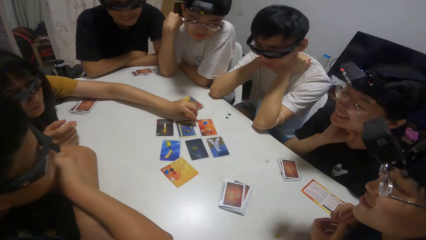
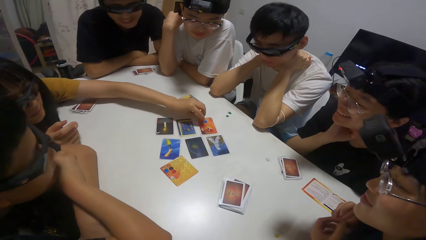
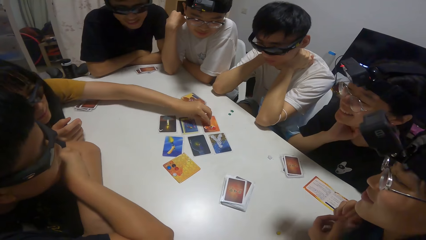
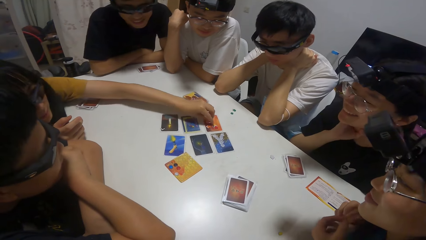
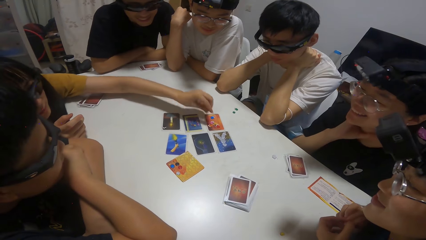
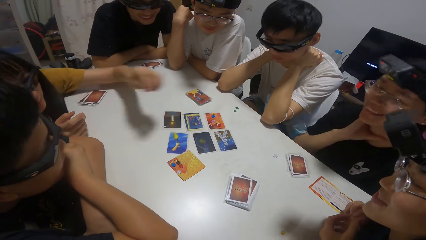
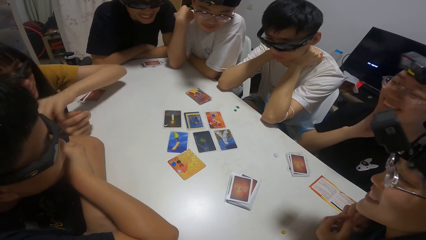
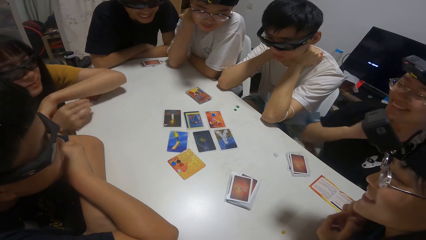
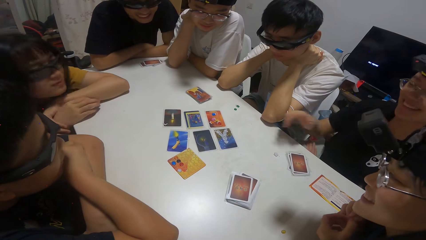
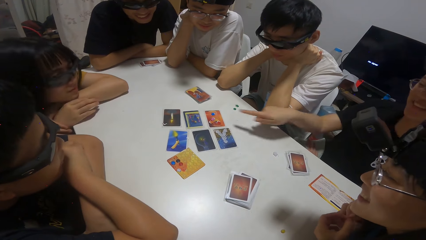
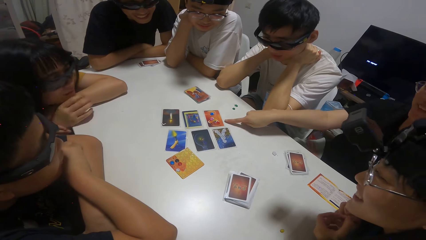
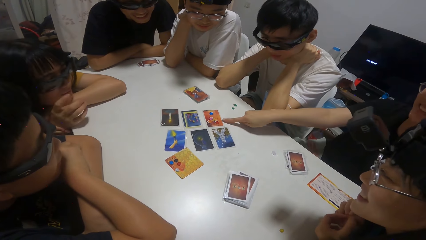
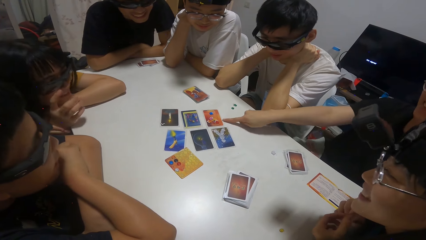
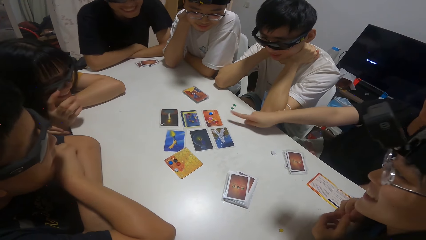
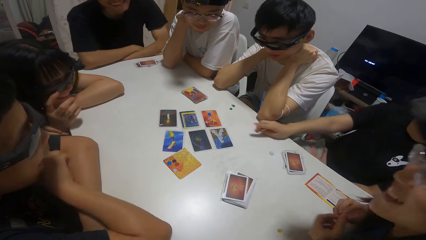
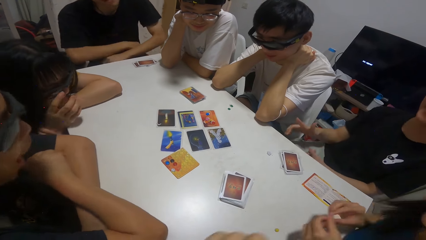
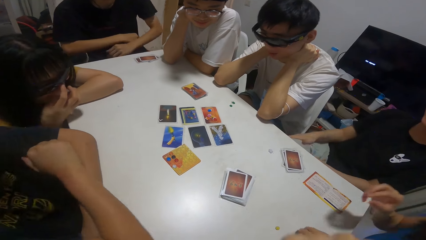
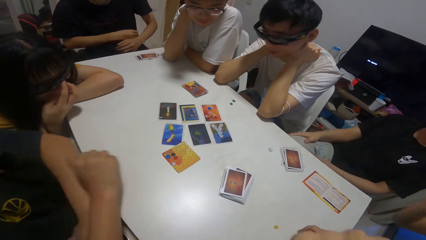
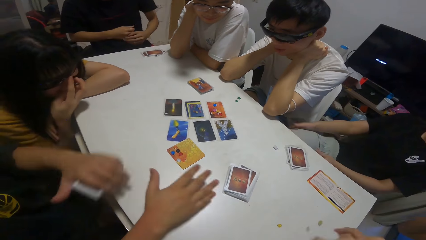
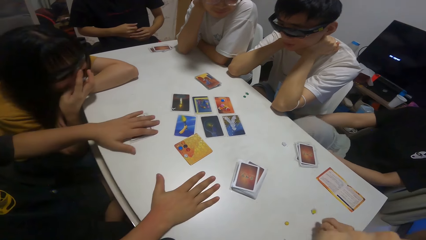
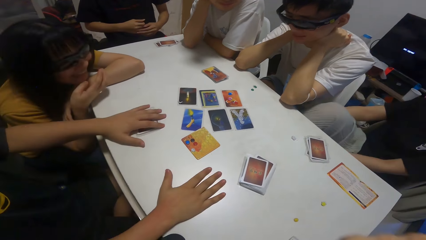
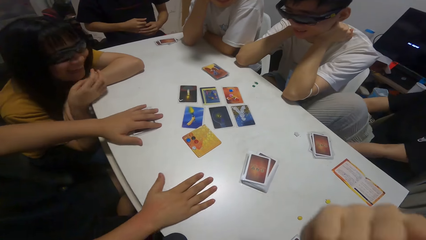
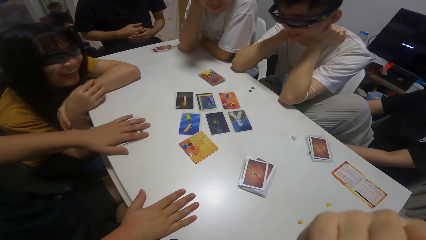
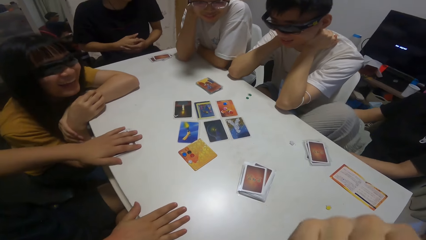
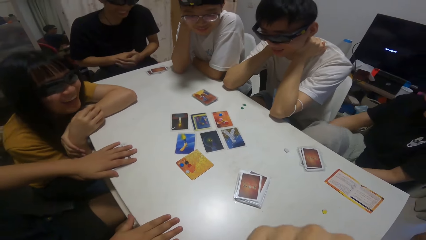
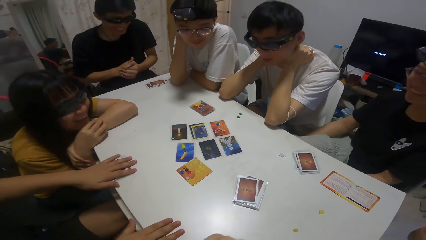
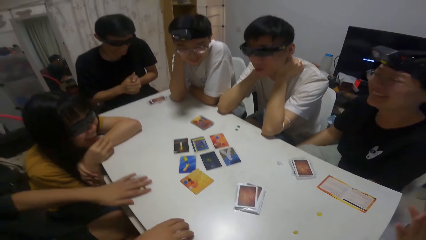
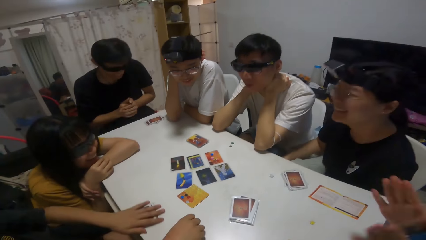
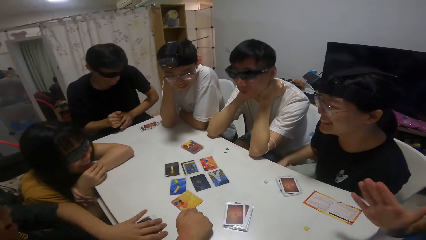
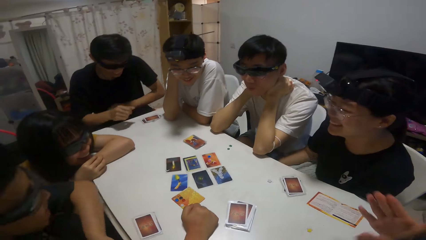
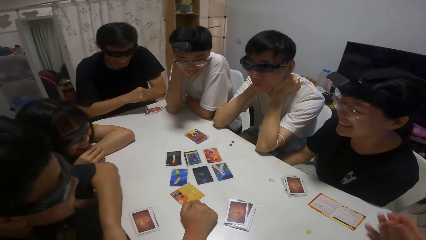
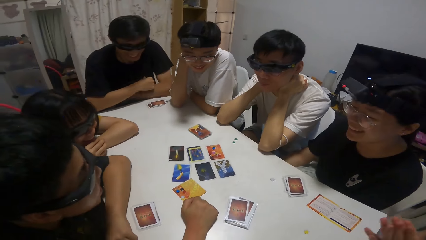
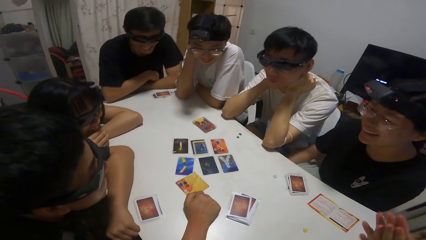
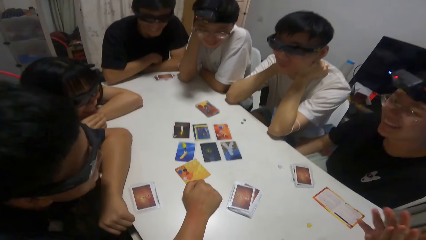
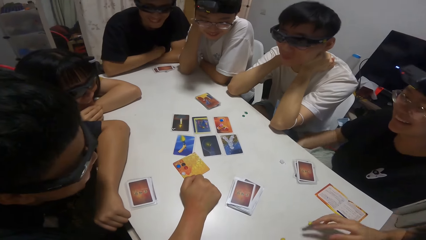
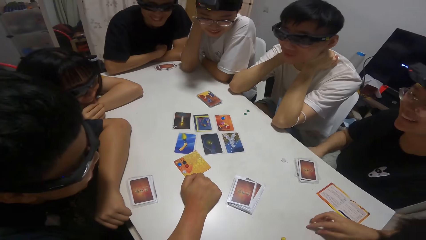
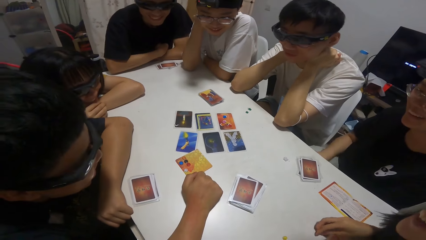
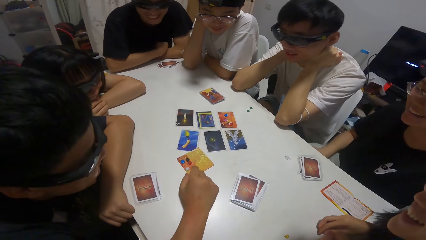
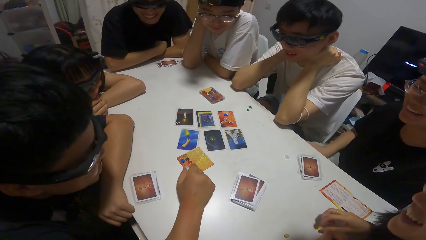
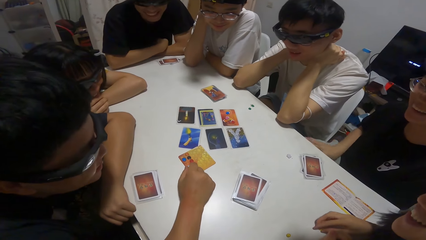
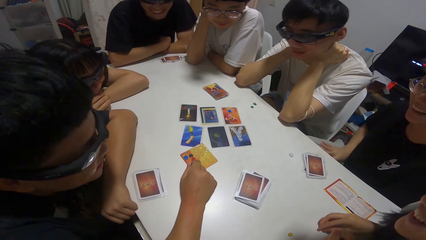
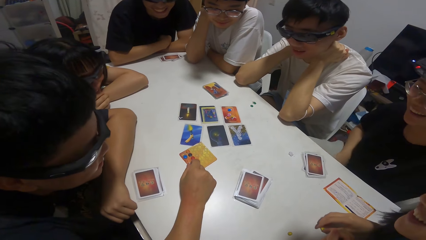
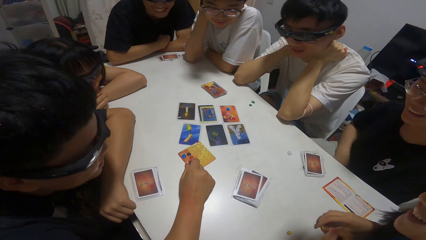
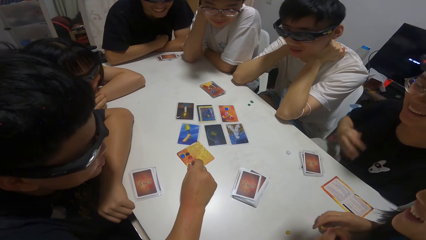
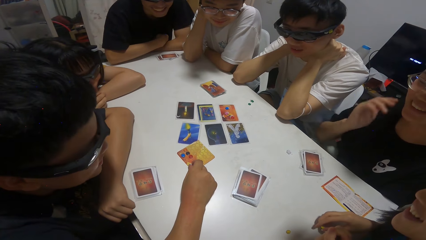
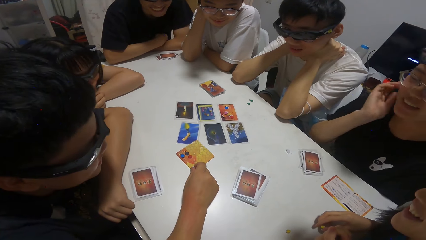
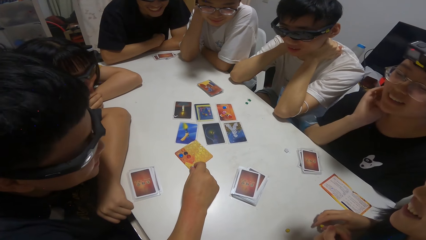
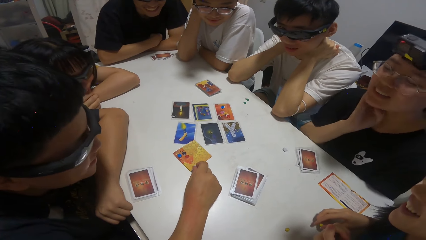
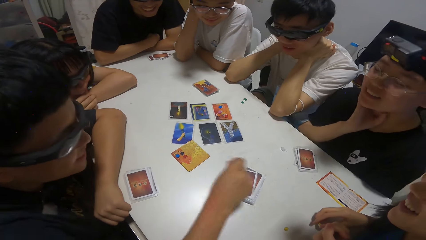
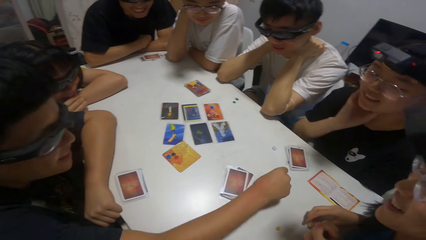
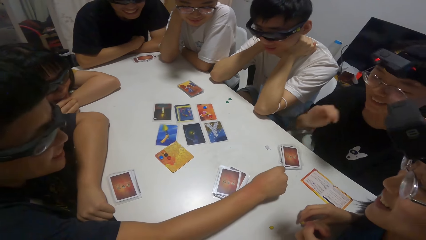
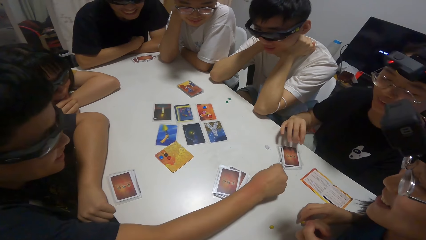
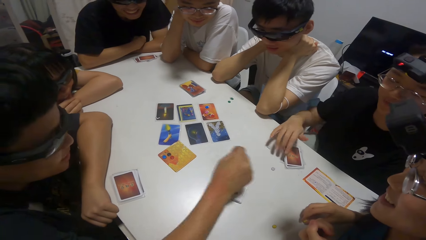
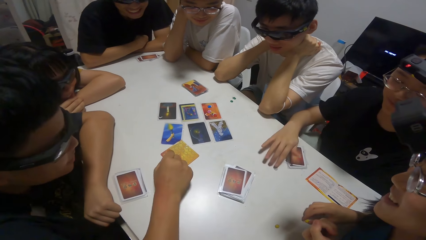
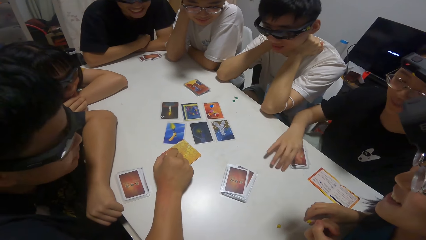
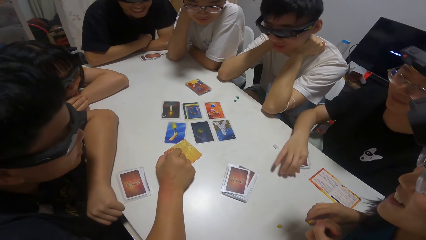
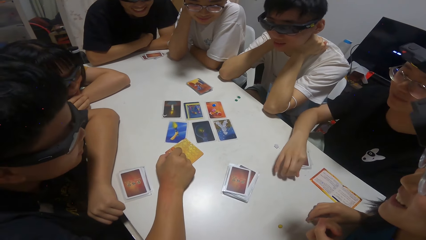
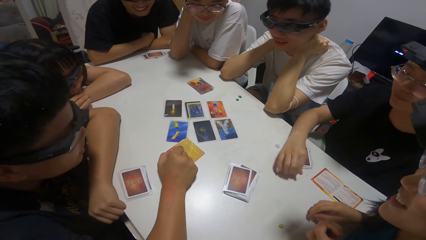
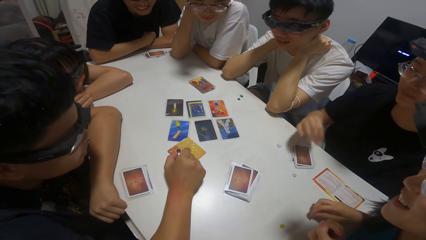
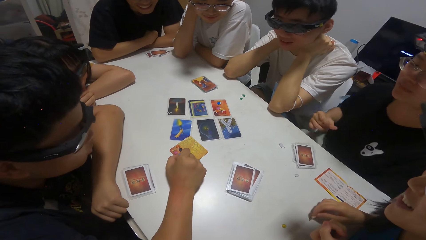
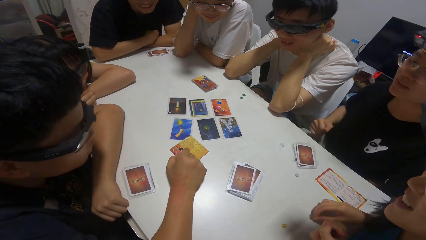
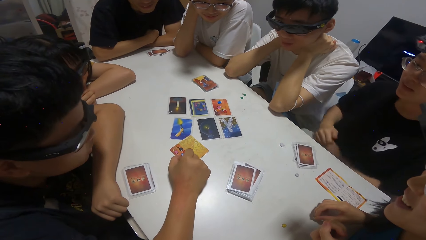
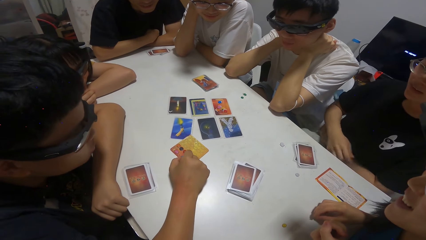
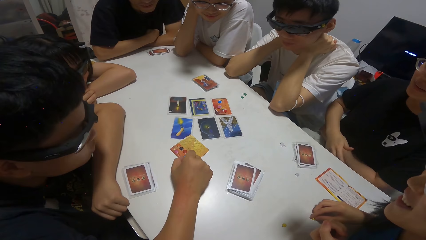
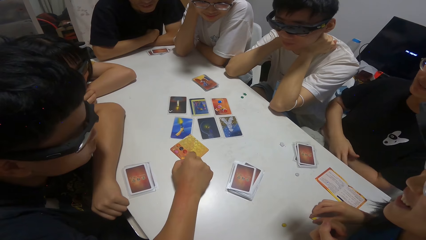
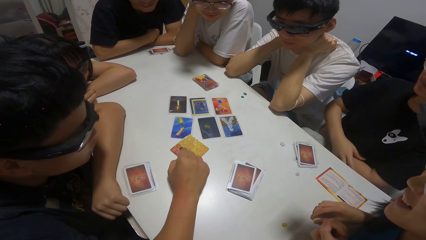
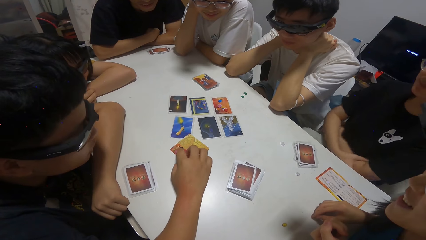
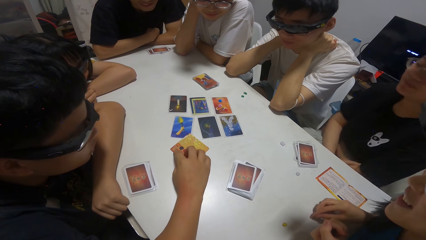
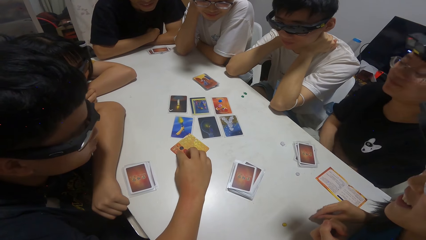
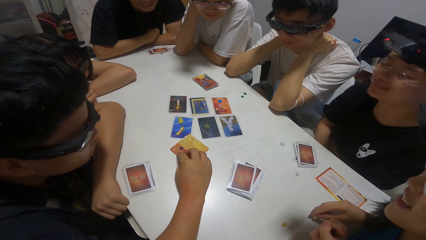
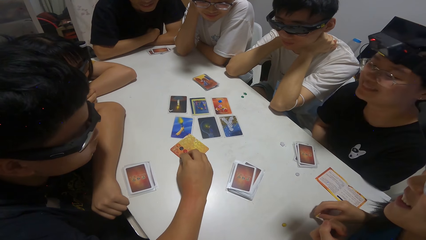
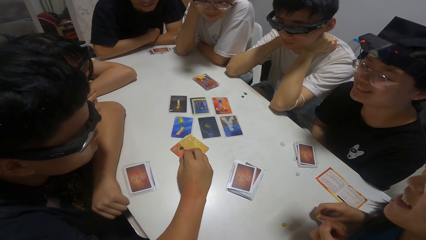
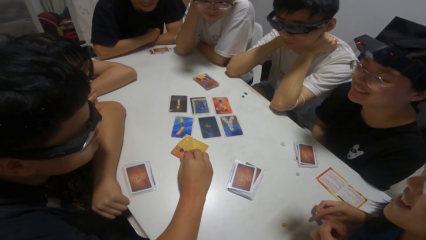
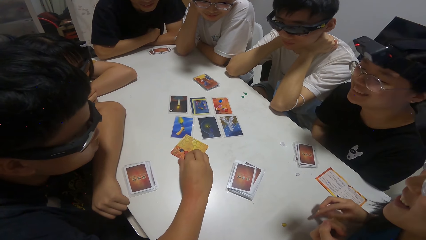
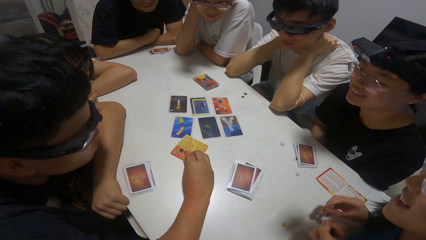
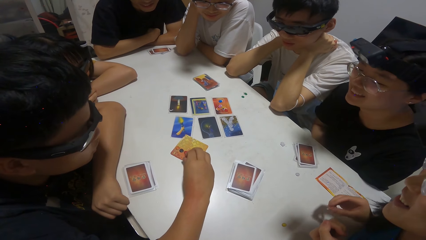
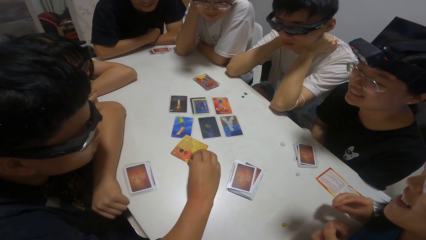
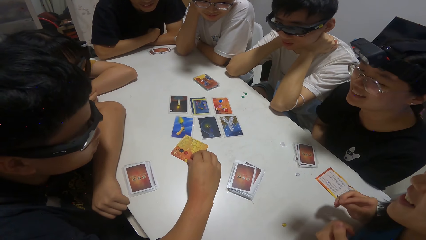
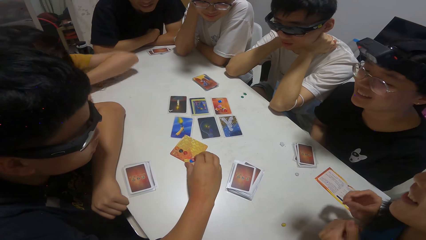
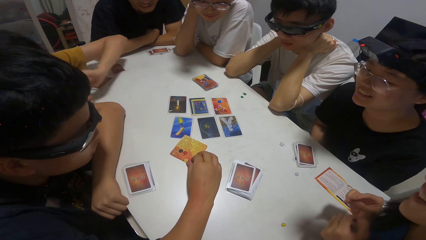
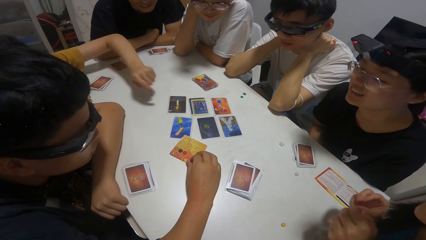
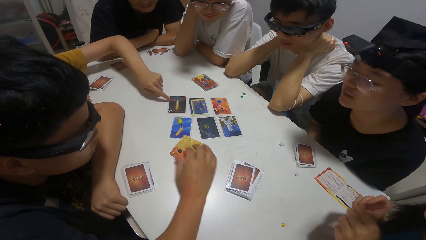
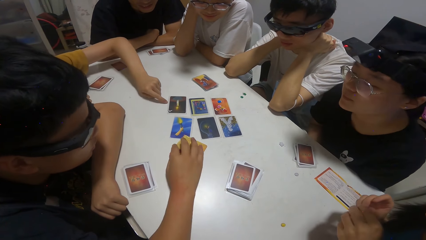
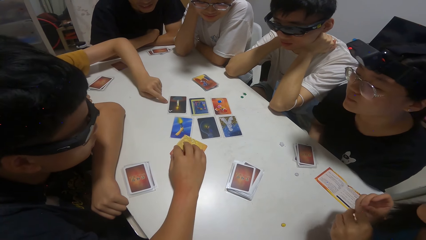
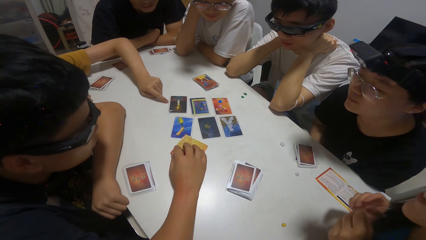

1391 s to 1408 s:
A girl drops a sticker on the card on the table. A woman touches the playing cards. The girl points towards a card on the table. A man points at the playing cards. Another man places a hand on the table. The camera wearer claps hands. The second man touches poker chips. A boy moves a sticker from a card to the table. The second man places a poker chip on the table. Another girl touches the sticker on the table with her right hand. The first man touches a poker chip. The second man holds the poker chip. The woman points at the playing cards.
